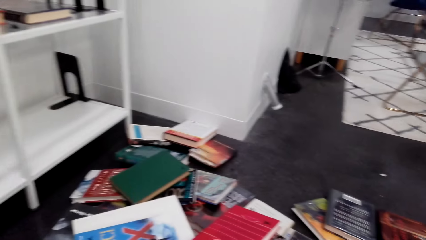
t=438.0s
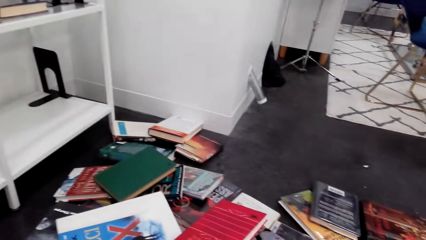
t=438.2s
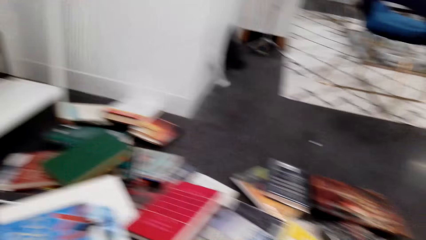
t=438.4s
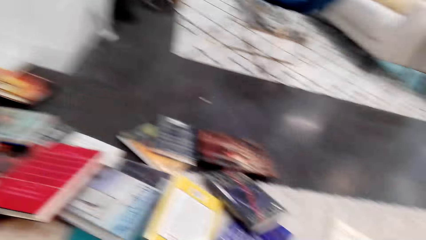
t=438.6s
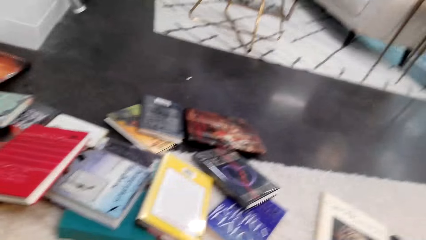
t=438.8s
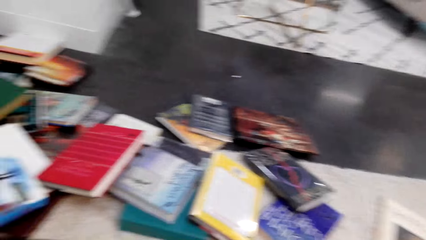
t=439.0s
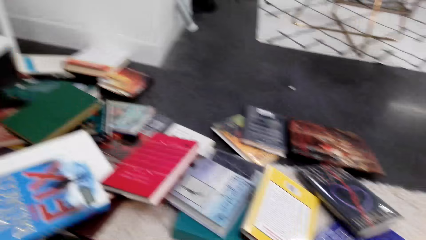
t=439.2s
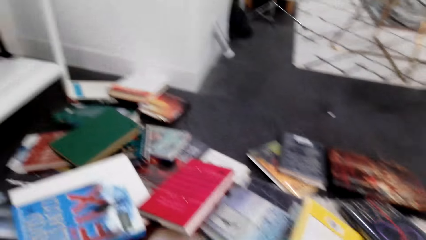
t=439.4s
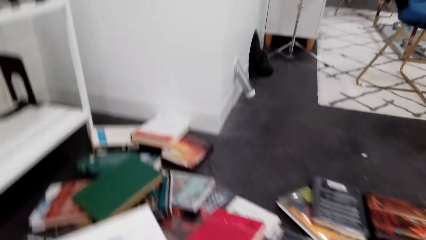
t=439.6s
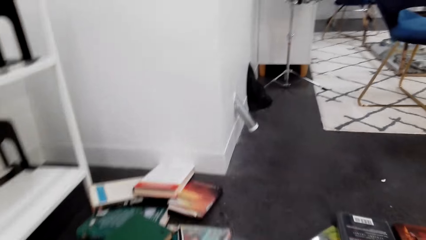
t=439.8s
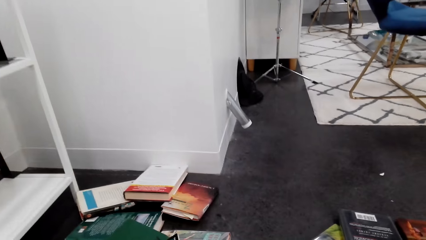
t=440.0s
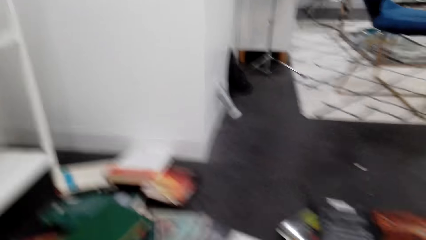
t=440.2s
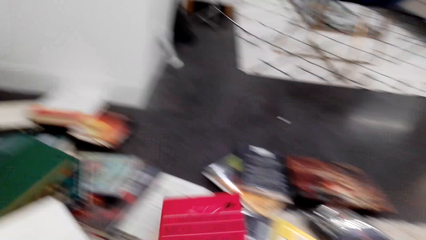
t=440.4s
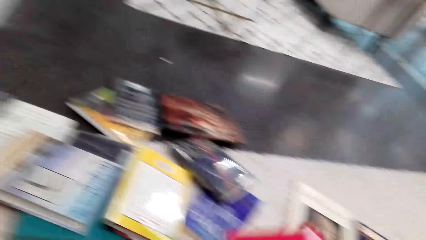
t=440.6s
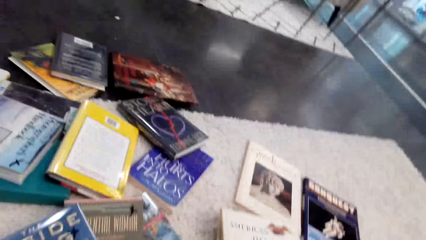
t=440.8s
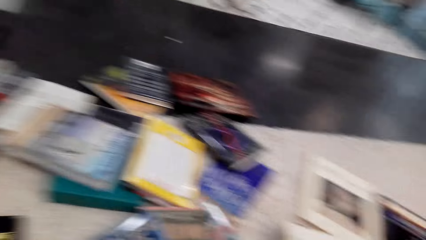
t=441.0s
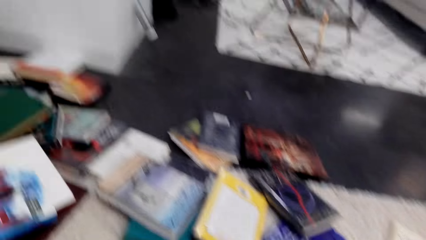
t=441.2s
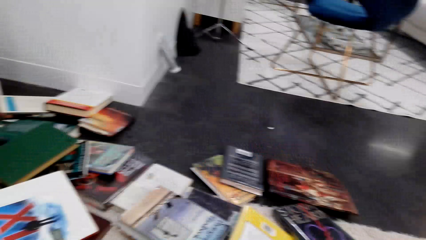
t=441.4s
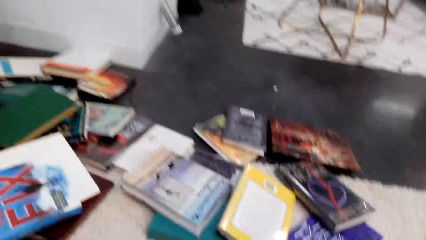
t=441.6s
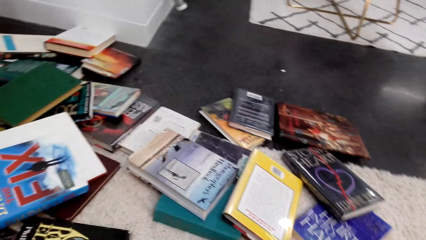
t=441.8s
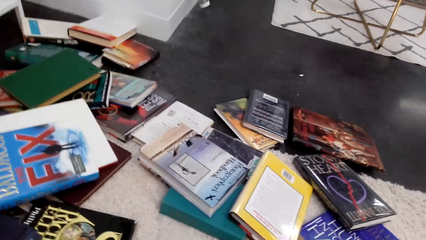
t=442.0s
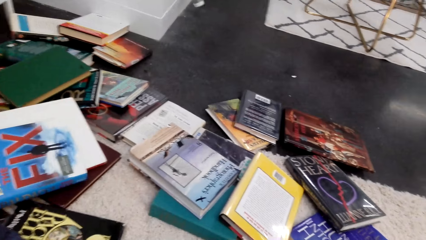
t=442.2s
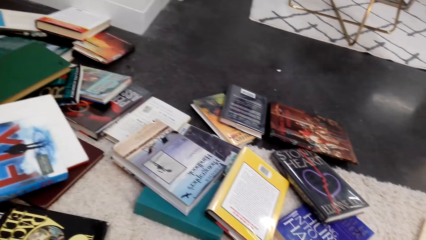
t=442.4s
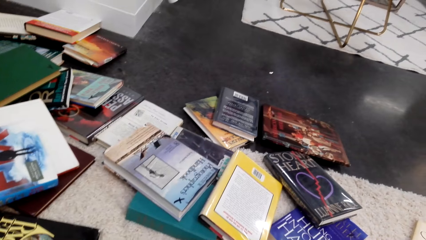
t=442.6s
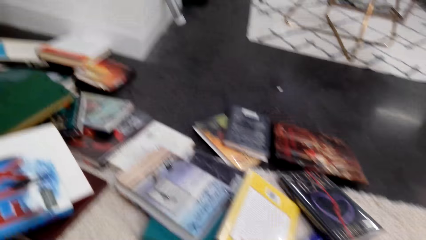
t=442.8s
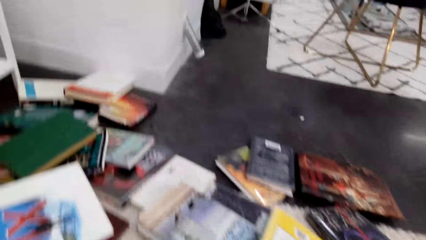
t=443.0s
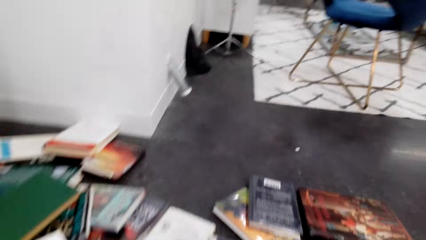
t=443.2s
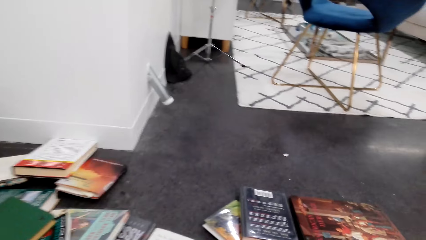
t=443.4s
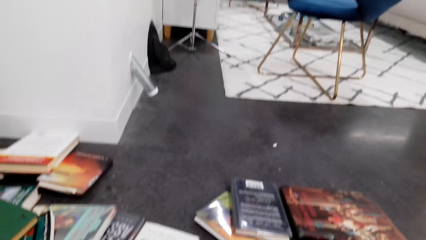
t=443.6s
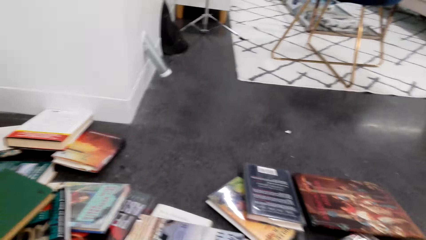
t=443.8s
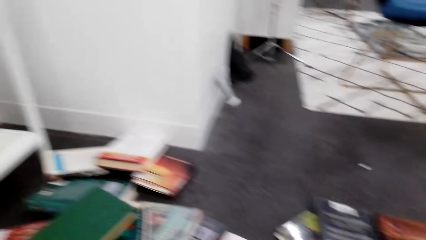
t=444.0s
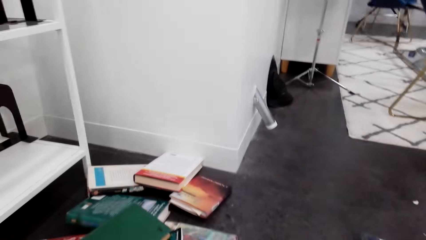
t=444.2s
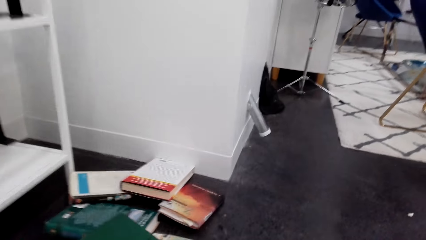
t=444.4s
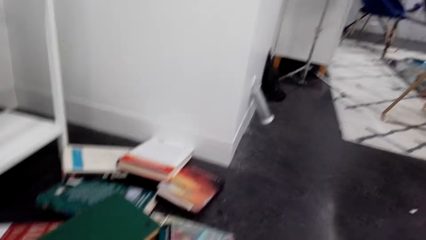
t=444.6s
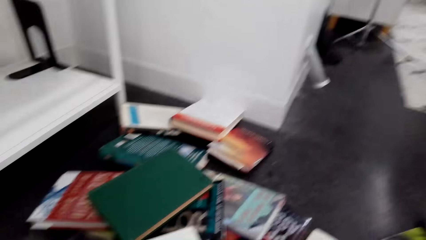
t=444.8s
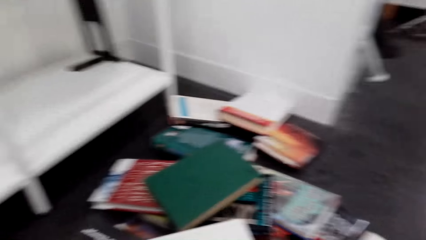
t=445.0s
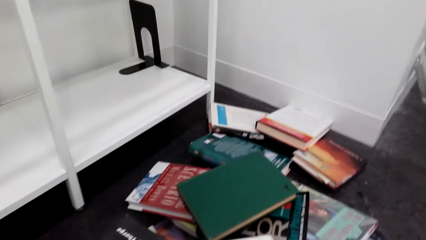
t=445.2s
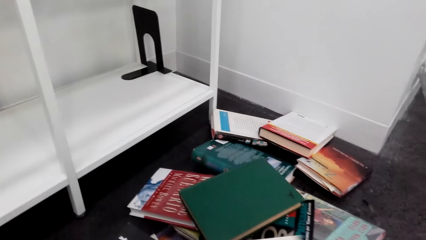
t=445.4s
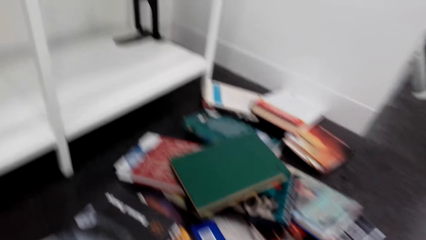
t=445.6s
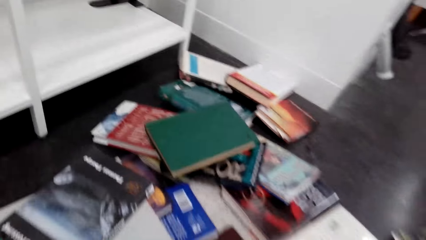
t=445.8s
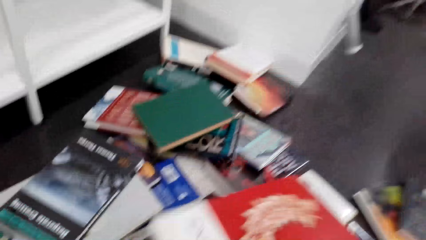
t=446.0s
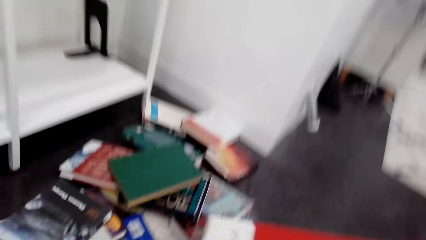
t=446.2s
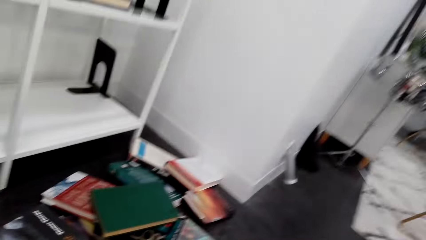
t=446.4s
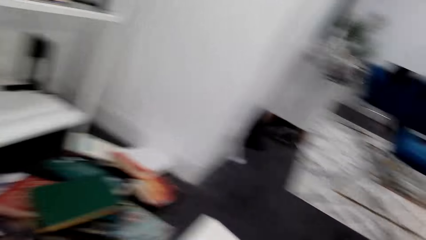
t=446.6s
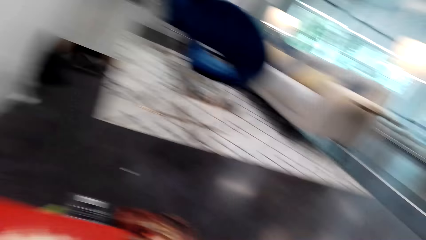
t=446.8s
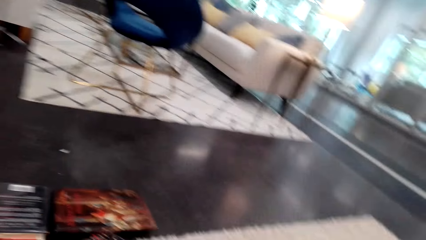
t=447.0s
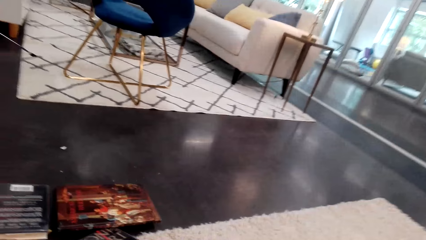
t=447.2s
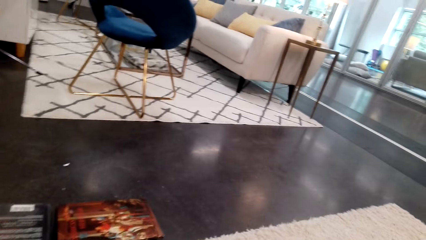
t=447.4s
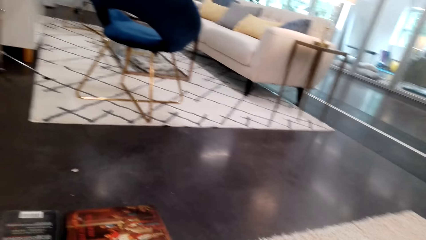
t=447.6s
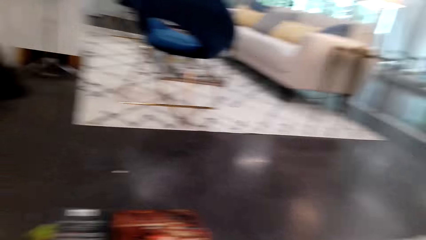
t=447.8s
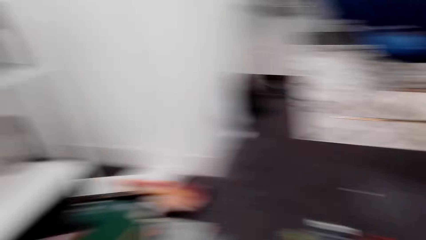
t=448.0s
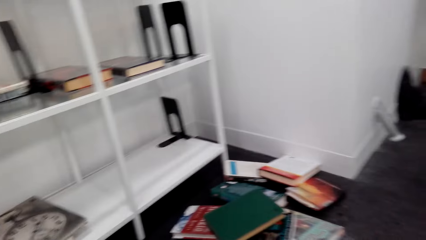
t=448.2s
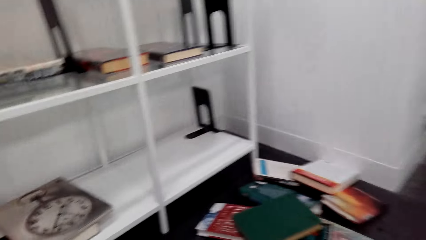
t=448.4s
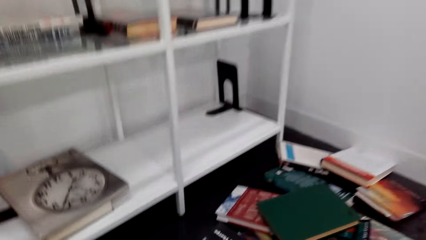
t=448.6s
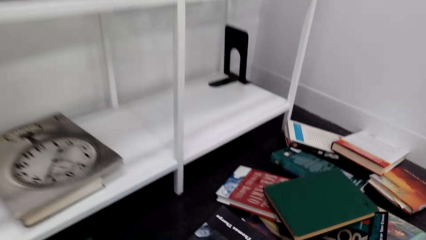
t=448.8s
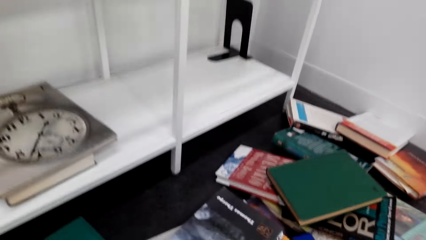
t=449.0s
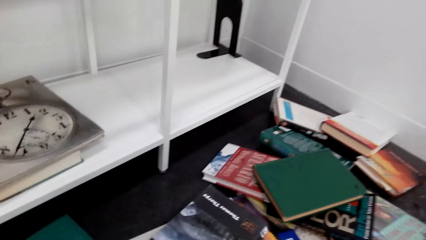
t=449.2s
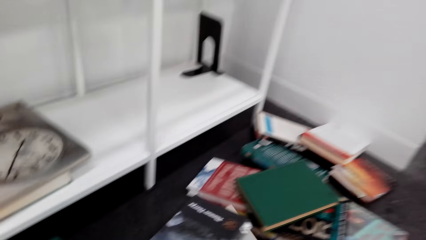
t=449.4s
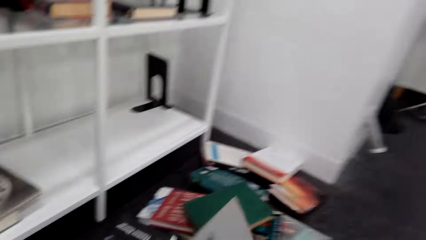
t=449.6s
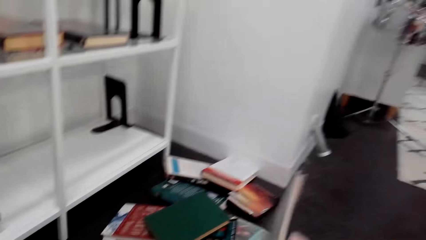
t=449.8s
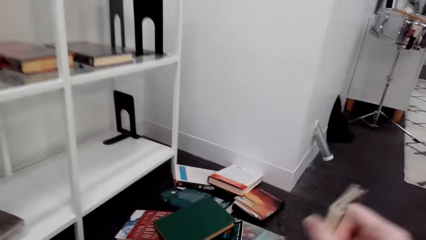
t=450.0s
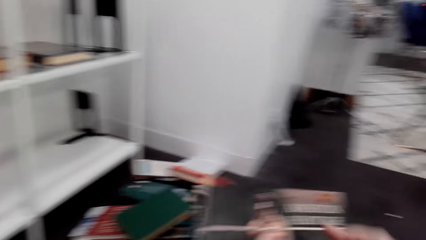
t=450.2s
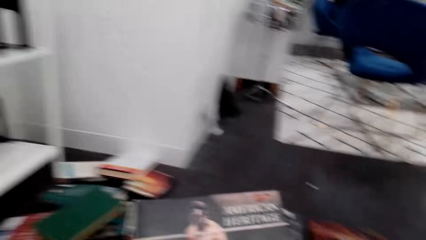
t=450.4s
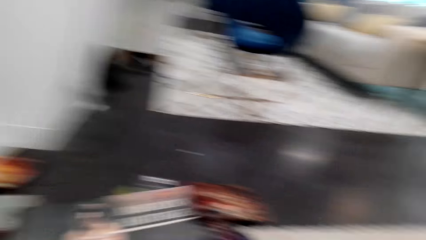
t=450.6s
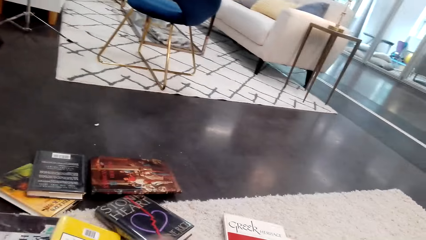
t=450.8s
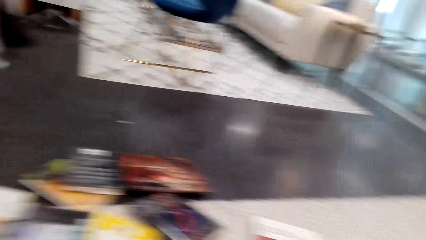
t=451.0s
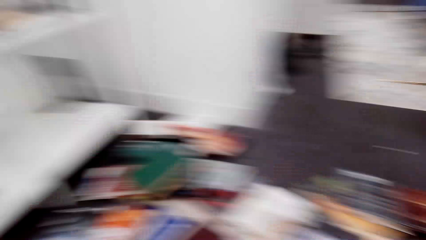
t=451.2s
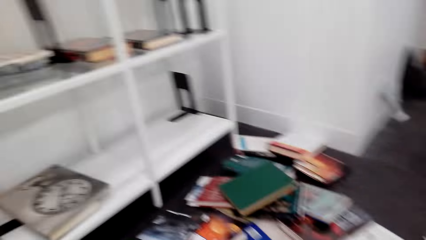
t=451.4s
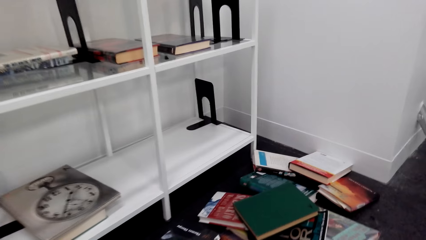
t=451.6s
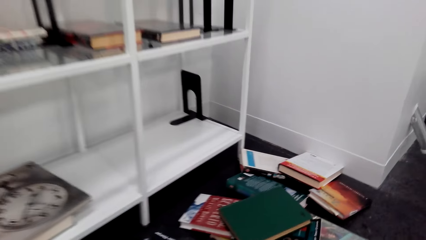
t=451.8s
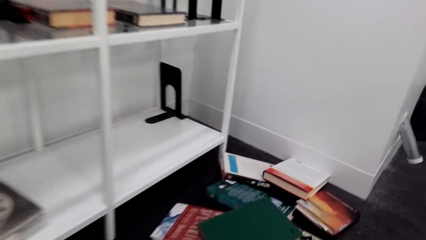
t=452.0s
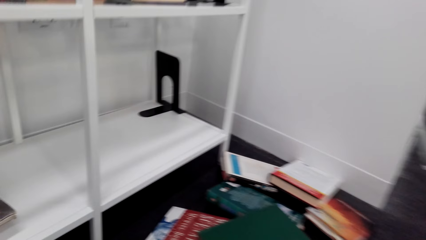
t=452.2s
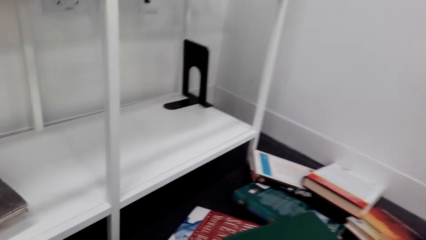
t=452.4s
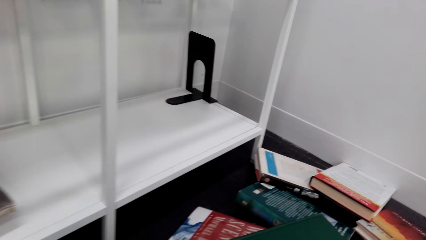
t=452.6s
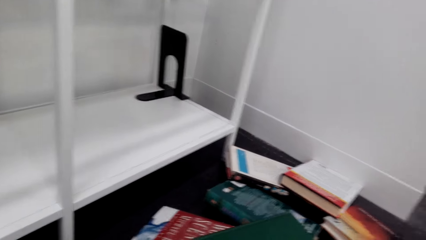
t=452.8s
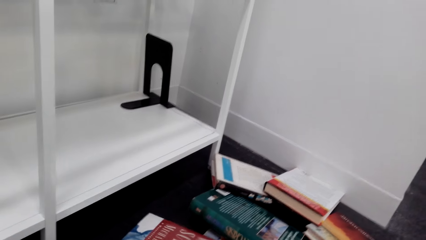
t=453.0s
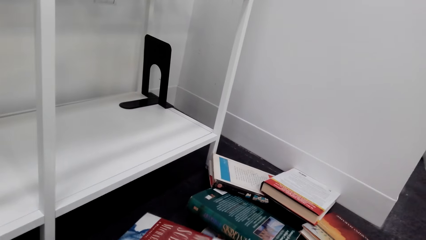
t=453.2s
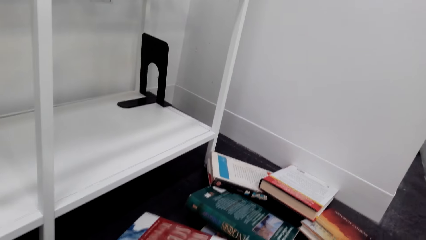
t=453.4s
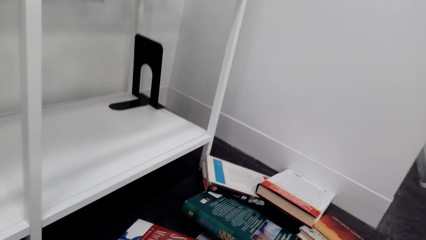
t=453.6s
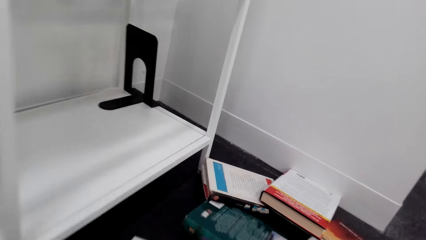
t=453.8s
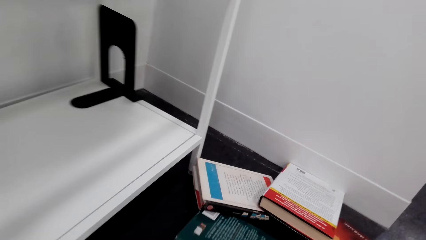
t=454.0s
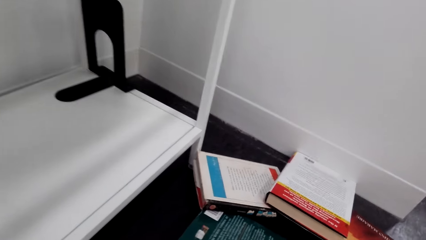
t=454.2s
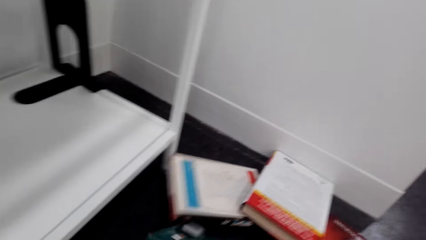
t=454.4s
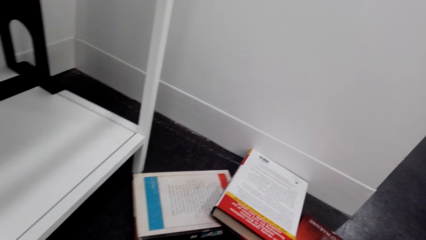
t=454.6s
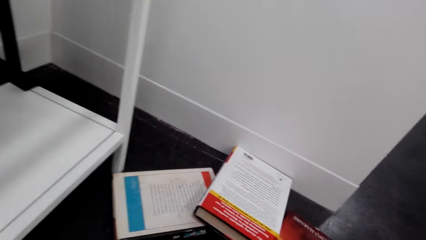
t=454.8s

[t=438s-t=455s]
The camera wearer looks around the room. They pick up books from the pile of books on the floor. They look around the room and pick up the book from the pile of books. They look around the room and pick up the book from the pile of books.
